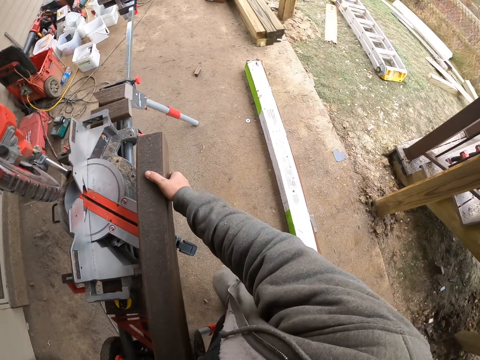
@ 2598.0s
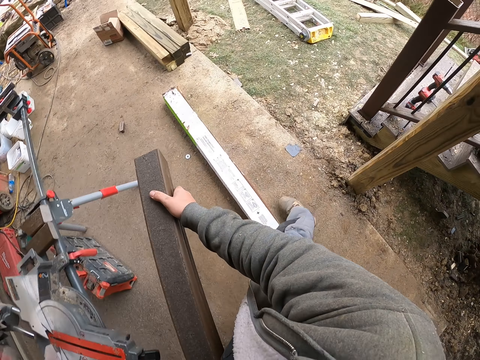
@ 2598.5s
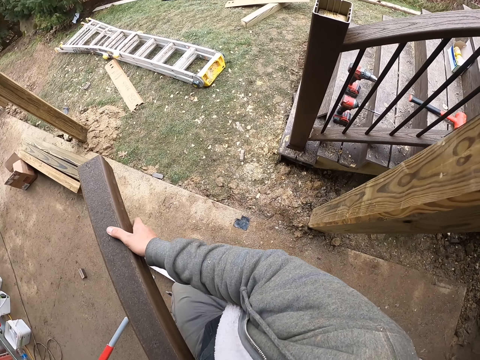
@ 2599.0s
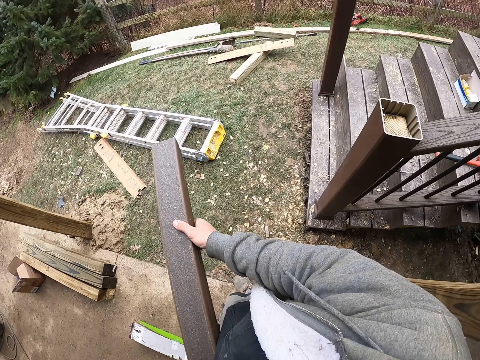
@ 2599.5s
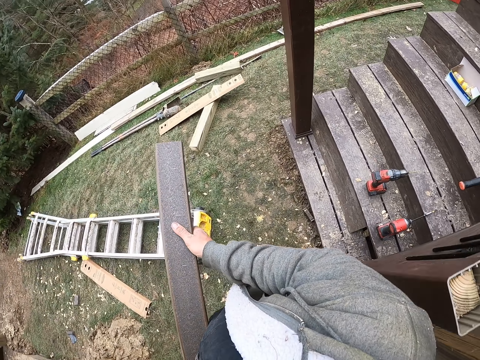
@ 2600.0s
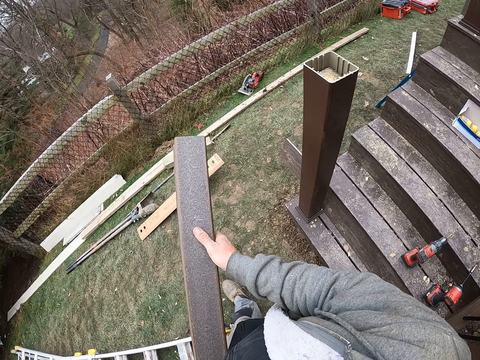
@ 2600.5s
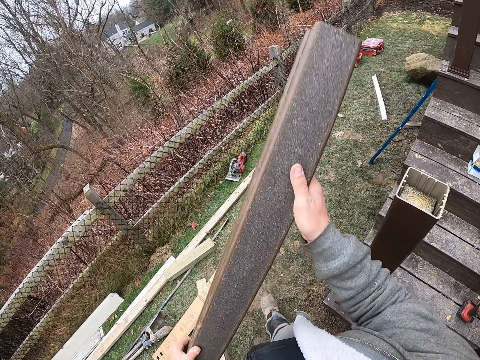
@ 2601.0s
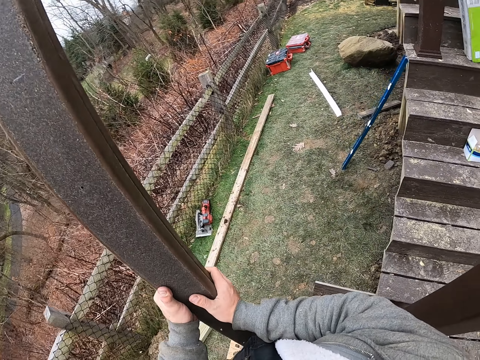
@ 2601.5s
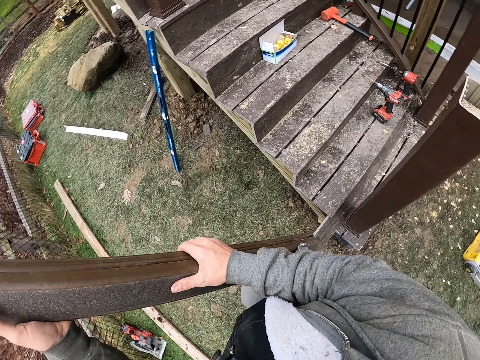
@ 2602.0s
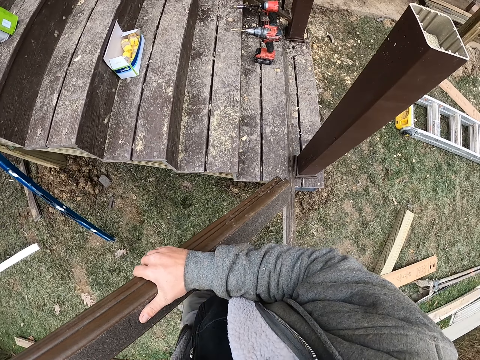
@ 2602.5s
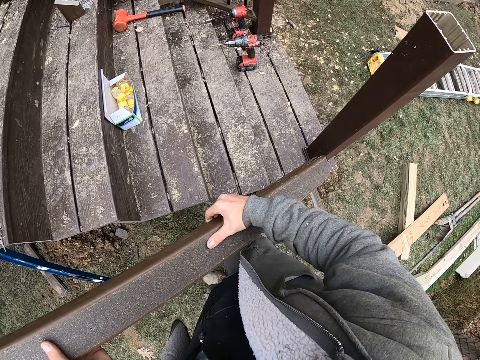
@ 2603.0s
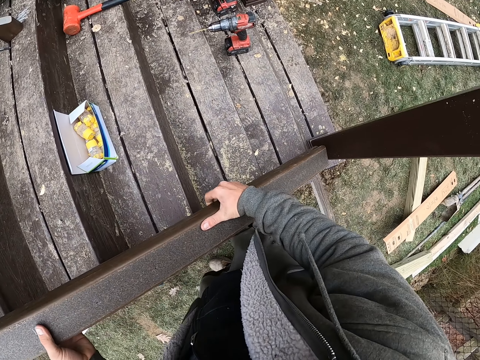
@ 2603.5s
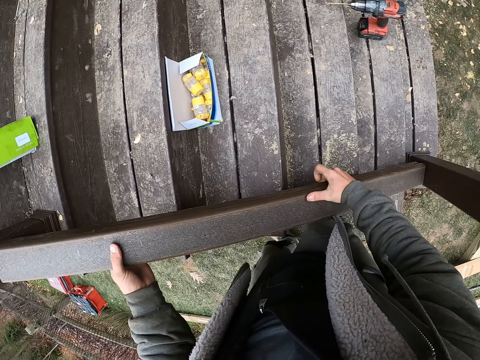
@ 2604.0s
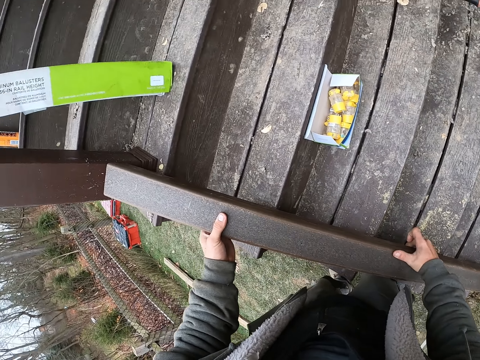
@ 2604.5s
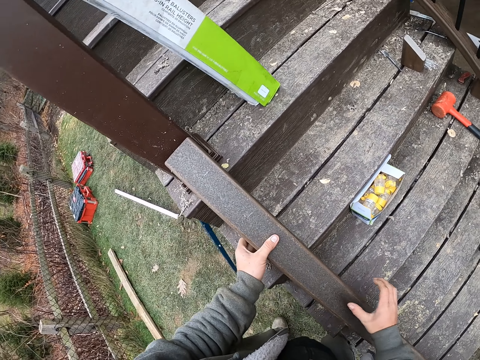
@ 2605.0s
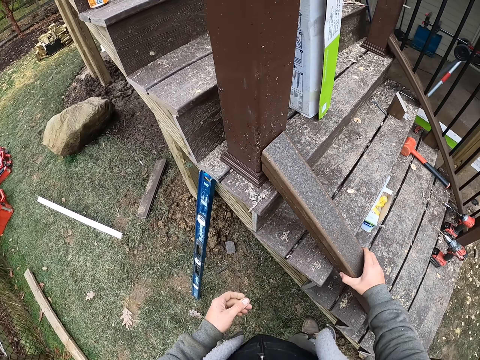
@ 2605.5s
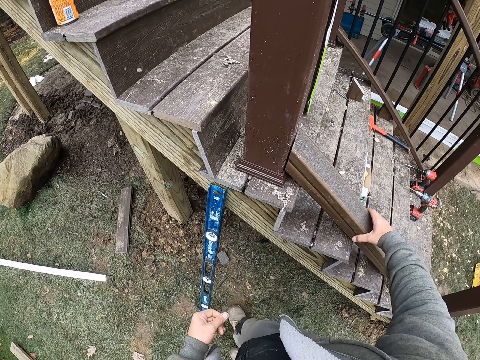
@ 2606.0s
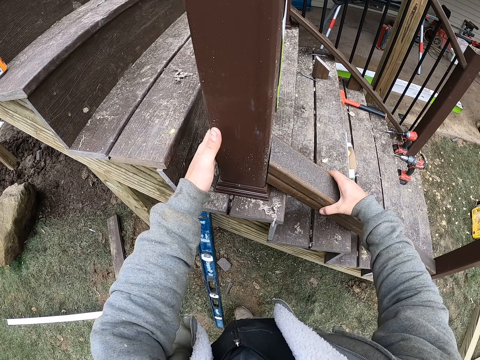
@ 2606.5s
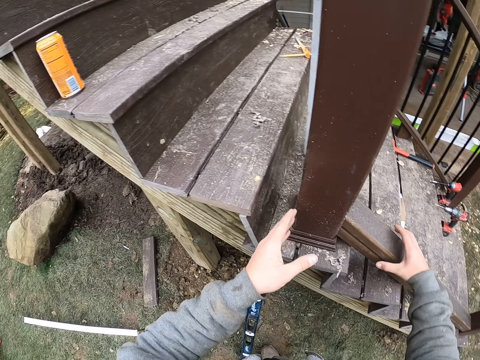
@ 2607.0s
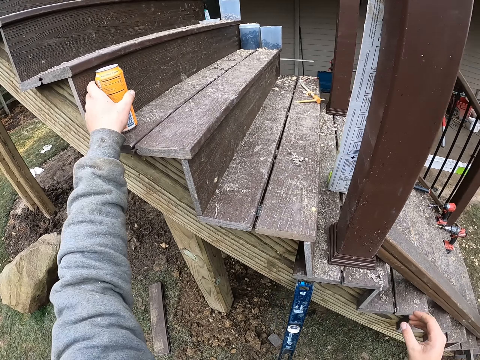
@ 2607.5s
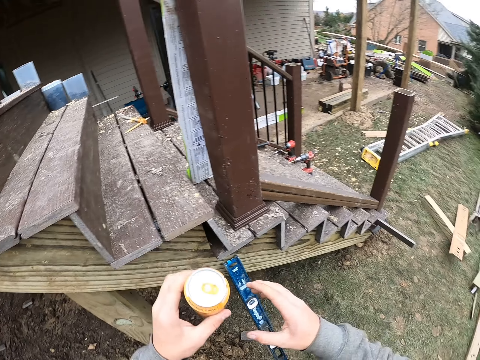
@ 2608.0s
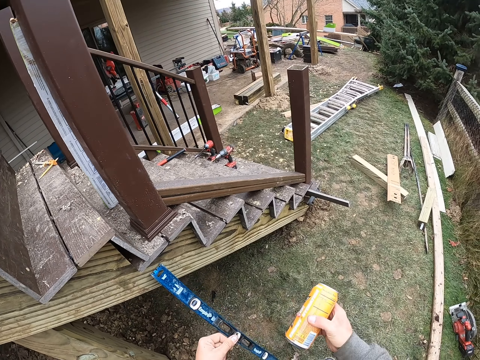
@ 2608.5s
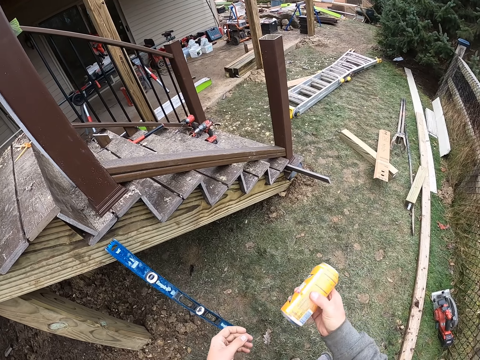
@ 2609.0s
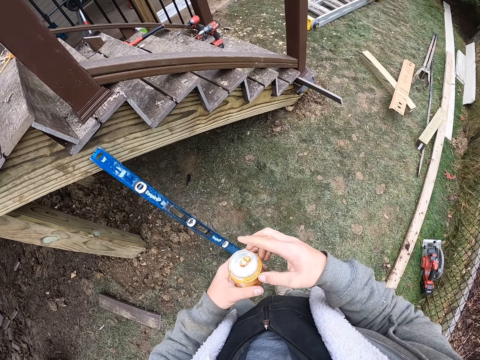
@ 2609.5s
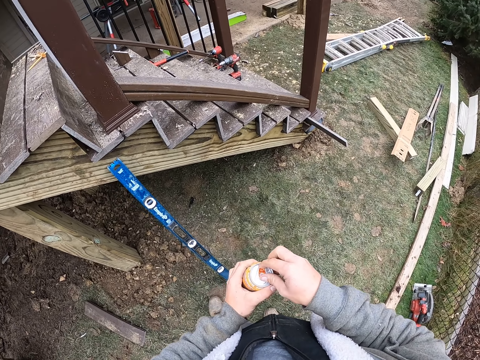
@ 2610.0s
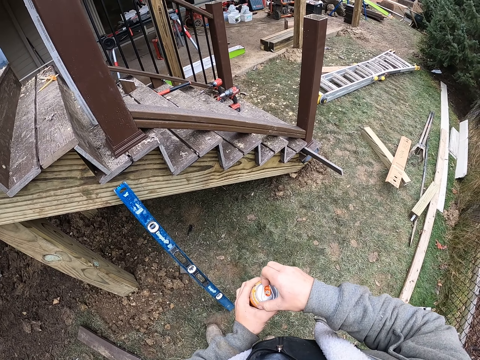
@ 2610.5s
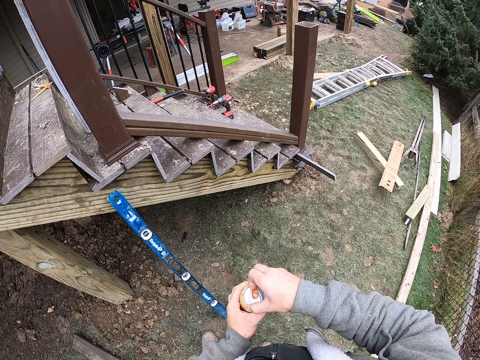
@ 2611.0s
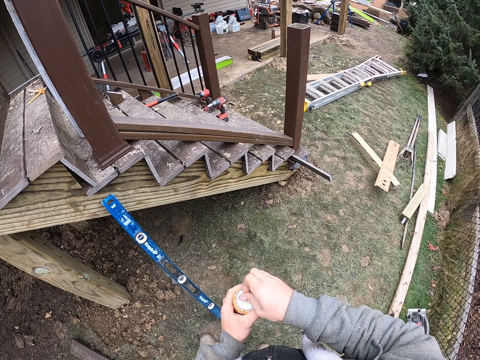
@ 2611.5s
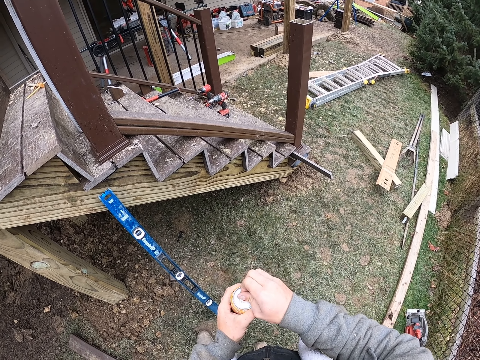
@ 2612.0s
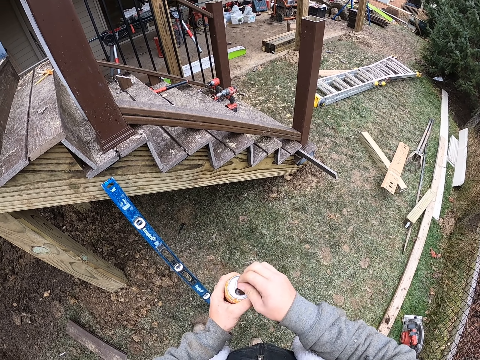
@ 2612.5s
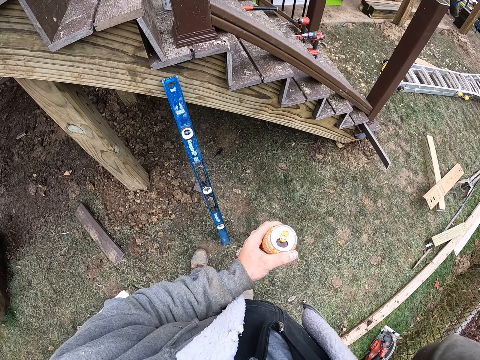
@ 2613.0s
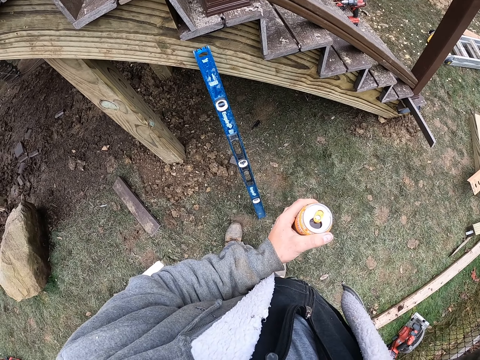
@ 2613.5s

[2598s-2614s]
The camera wearer picks up the wood. They carry the wood around the compound. They walk around. They align the wood on the staircase. They fix the wood on the side of the stairs. They touch the wood with the left hand. They pick up the drink. They pass the drink to the right hand. They shake the drink. They open the drink.

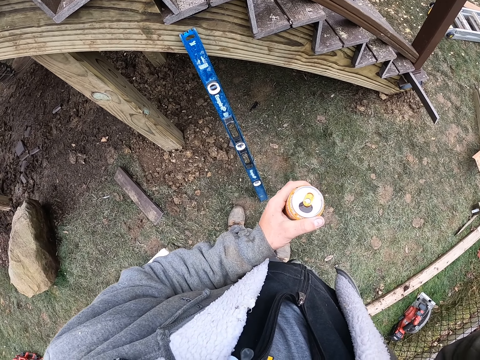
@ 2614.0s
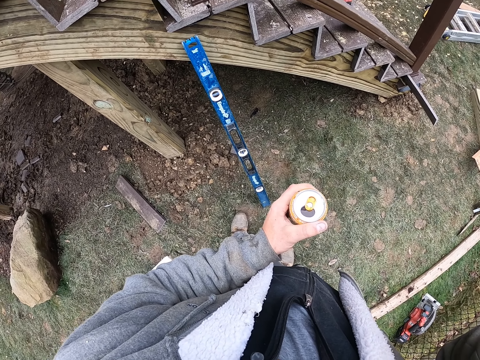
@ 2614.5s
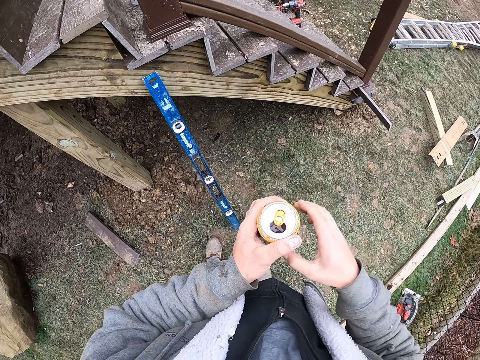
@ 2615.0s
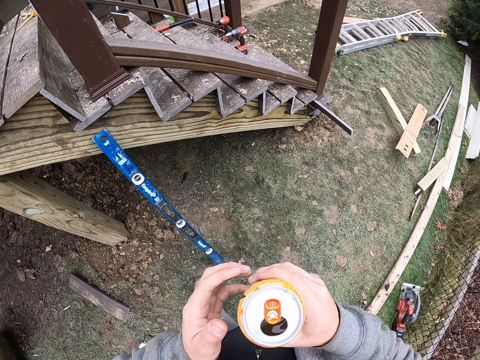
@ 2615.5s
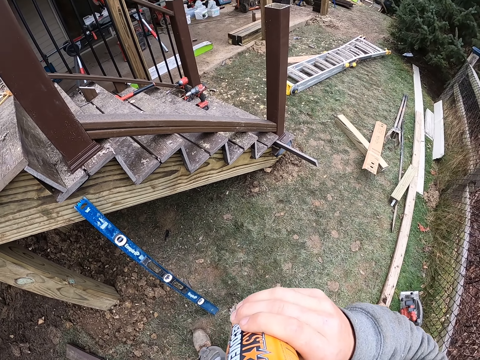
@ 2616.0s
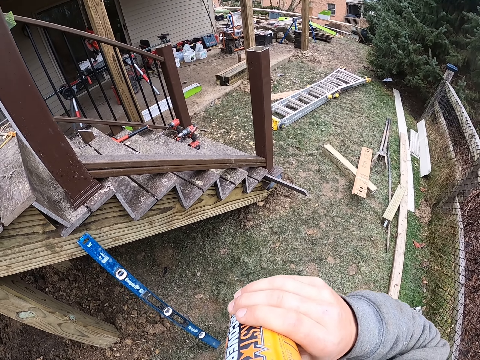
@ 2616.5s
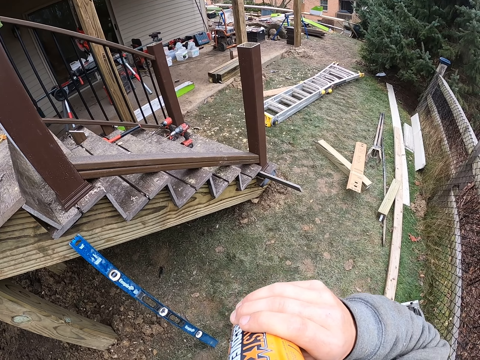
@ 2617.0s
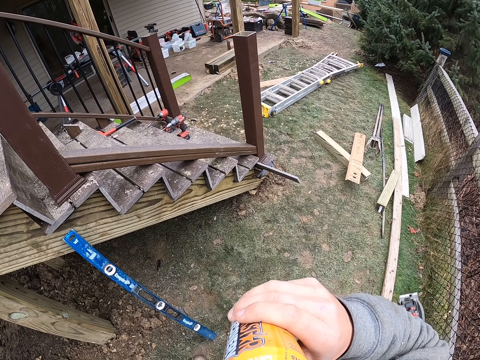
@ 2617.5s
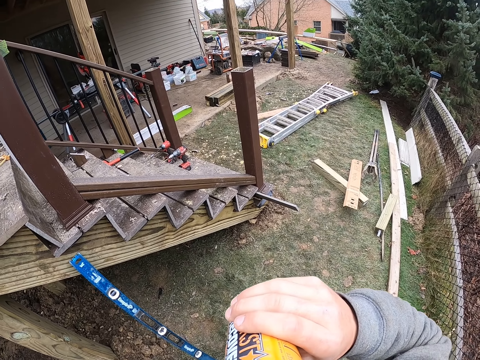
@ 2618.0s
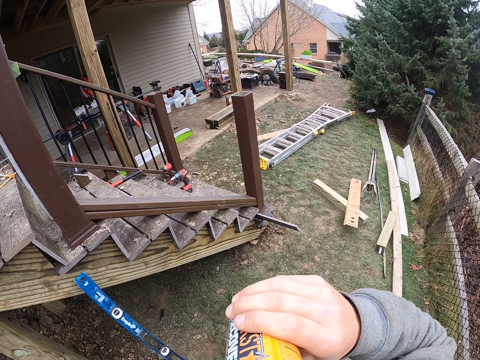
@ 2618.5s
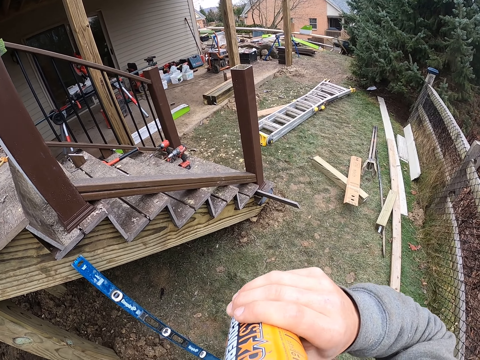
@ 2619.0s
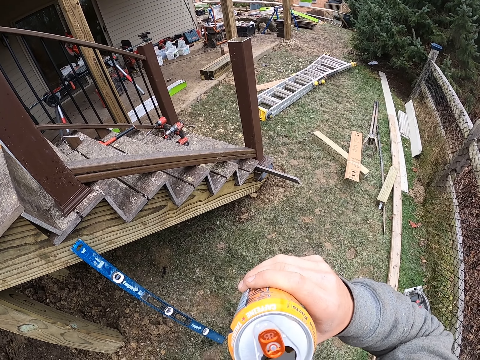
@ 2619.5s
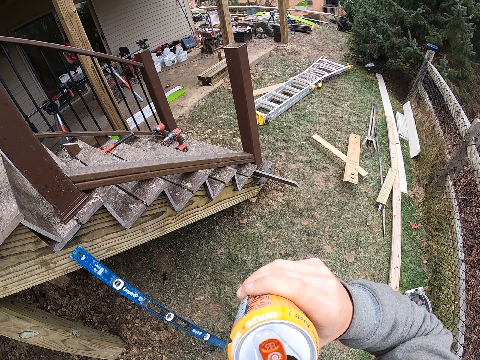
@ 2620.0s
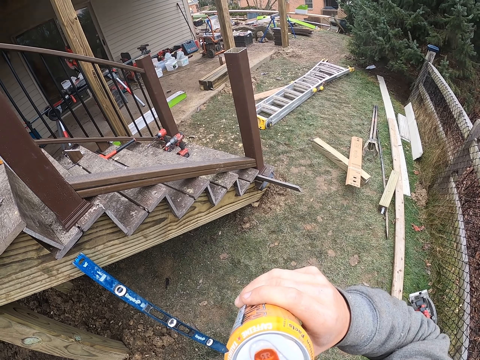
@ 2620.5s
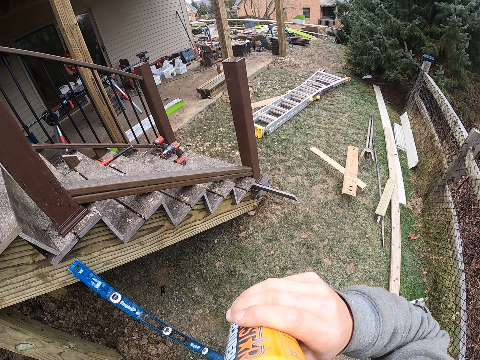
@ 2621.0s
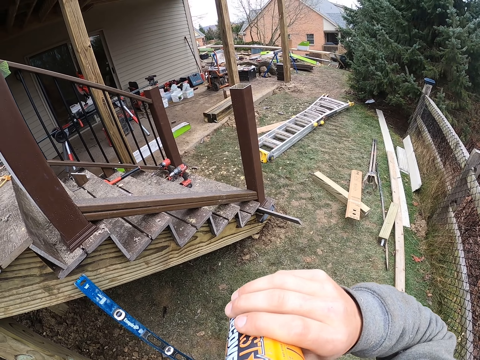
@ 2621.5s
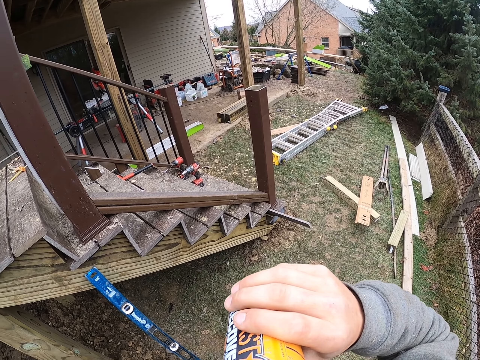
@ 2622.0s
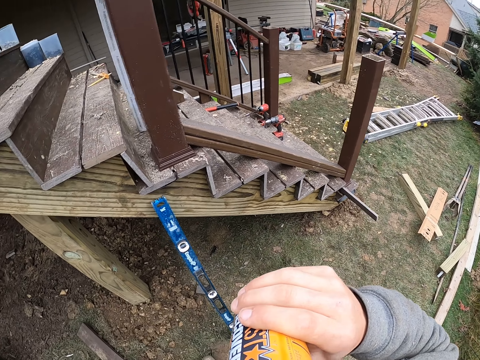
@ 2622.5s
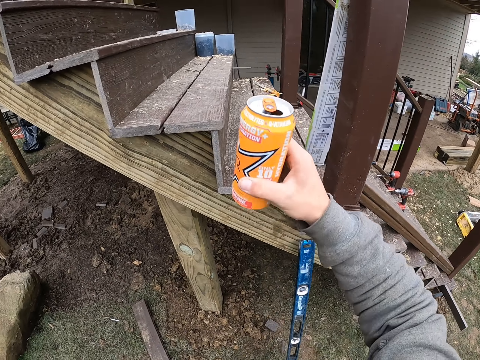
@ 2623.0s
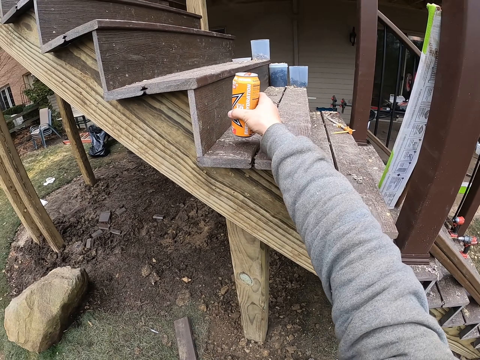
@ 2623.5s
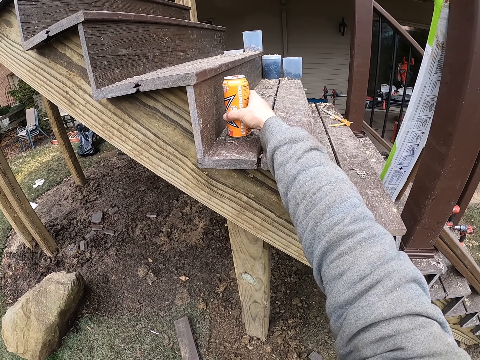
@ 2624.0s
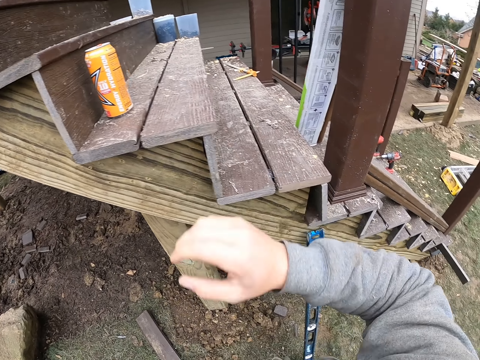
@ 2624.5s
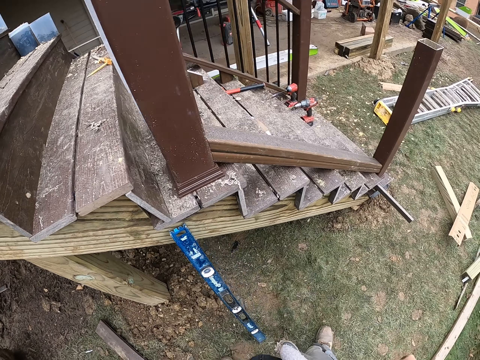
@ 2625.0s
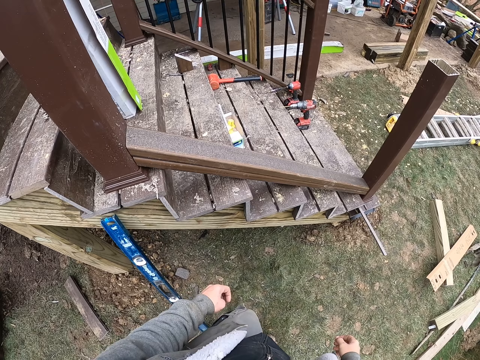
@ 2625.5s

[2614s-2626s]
The camera wearer drinks the drink. They place the drink can on the stairs.
